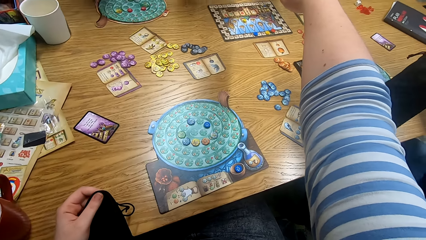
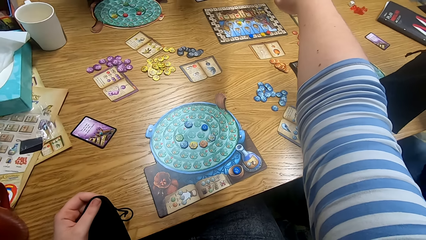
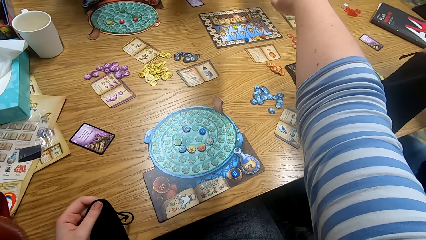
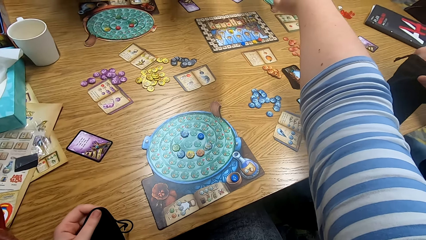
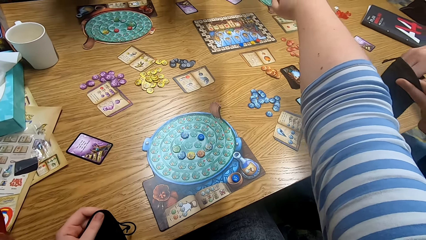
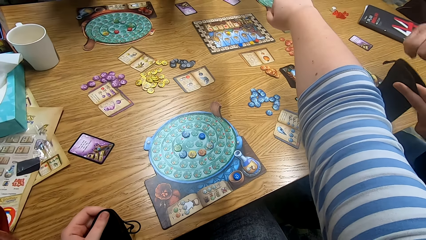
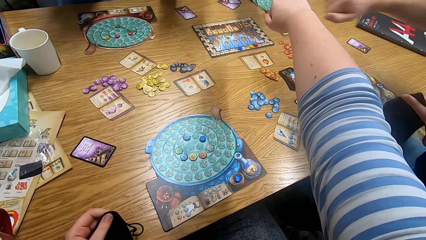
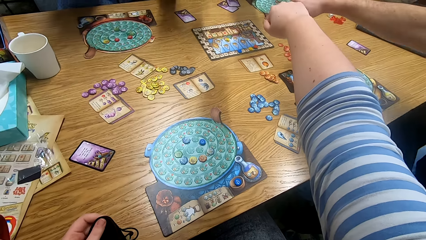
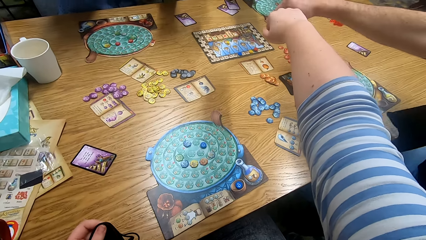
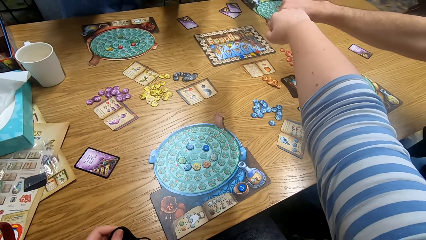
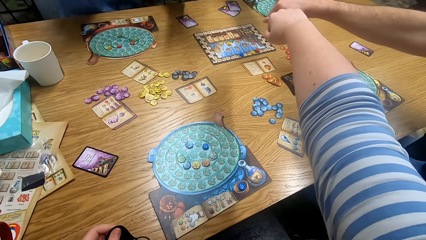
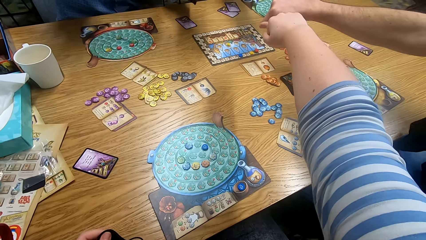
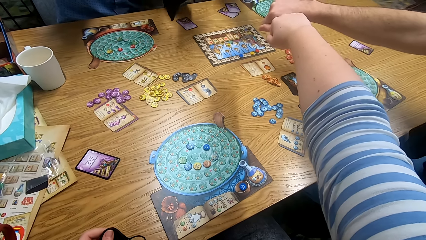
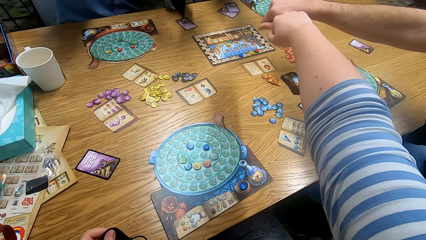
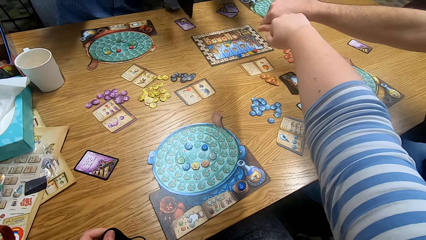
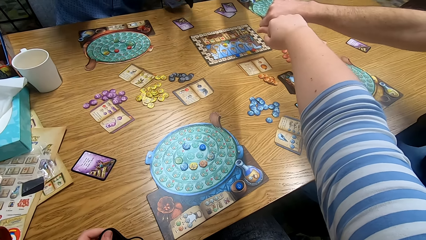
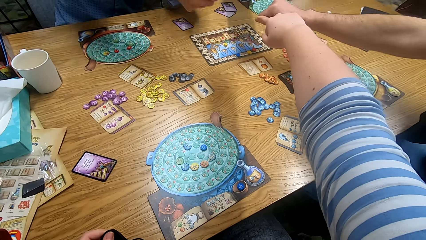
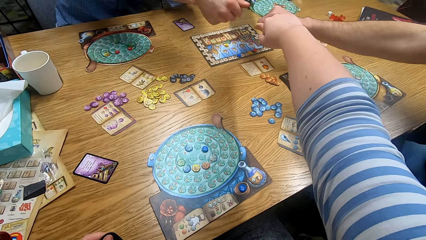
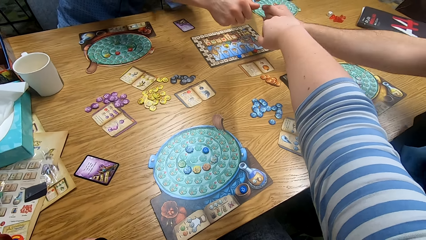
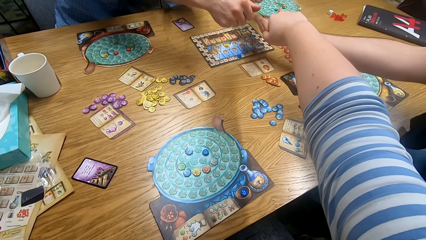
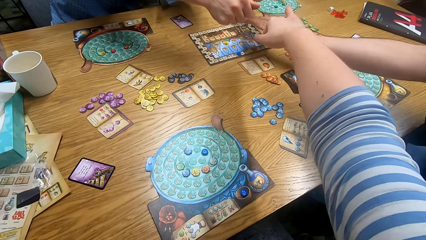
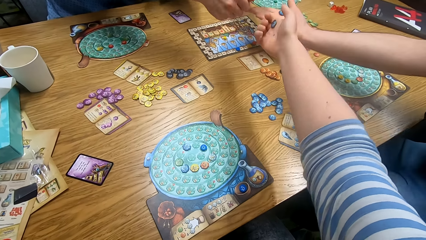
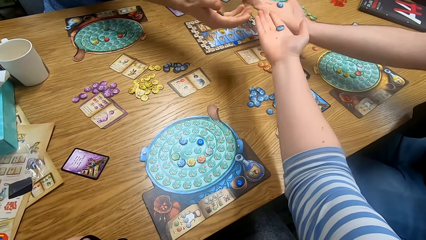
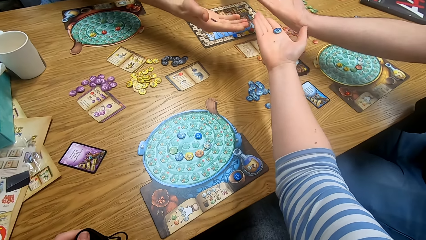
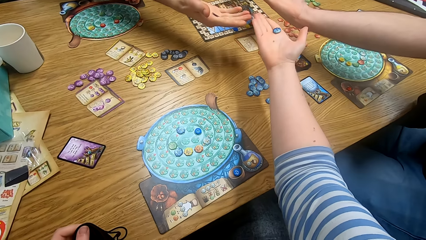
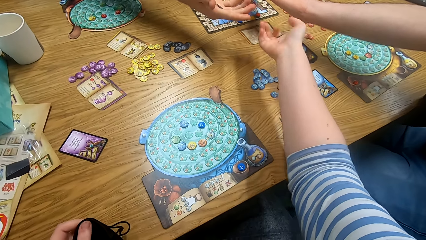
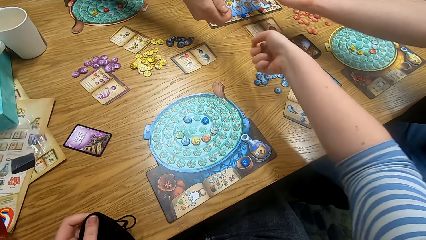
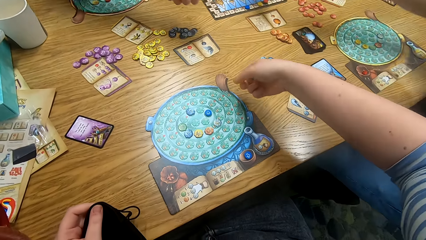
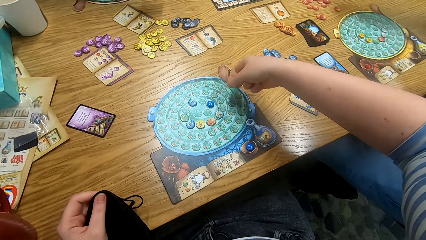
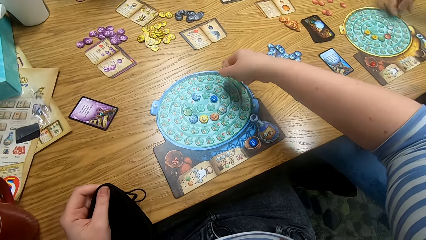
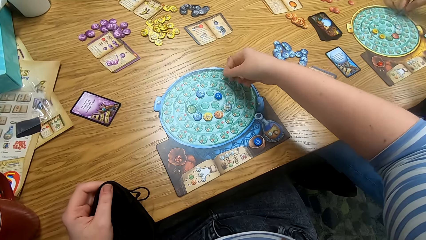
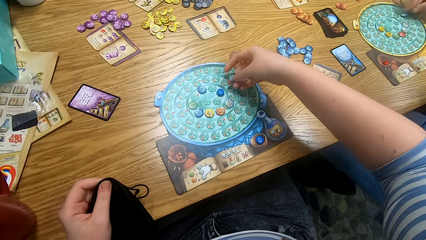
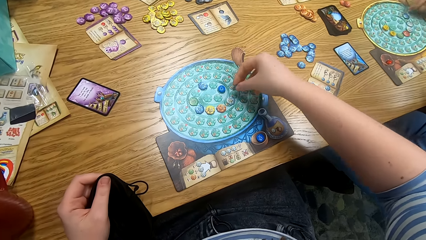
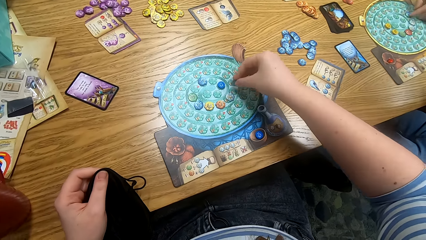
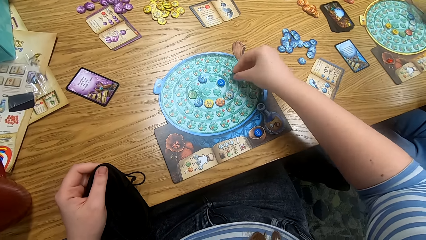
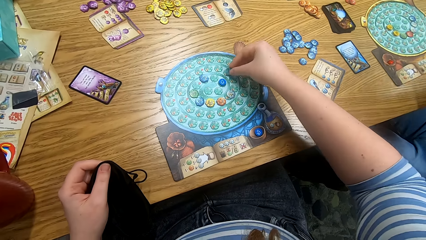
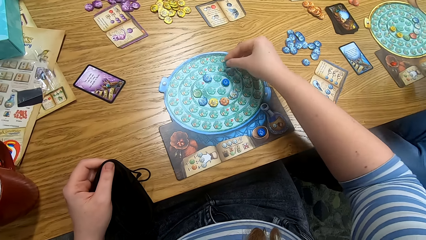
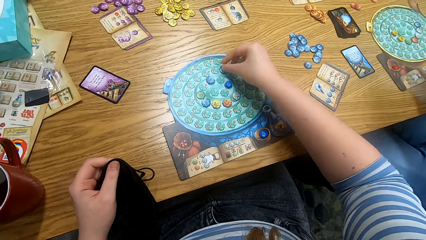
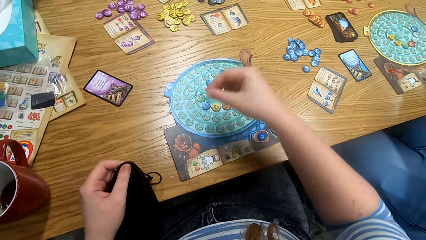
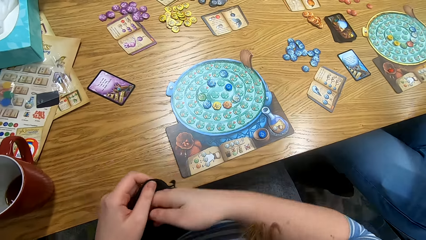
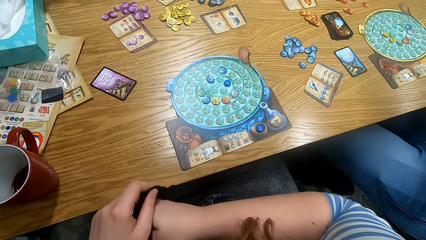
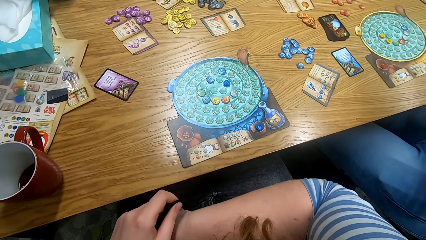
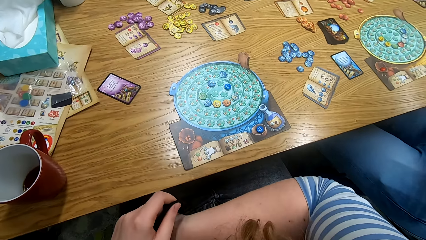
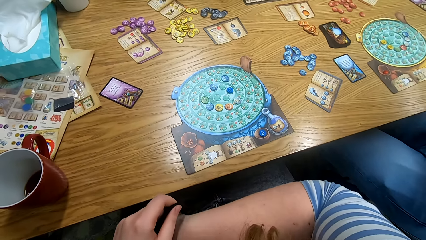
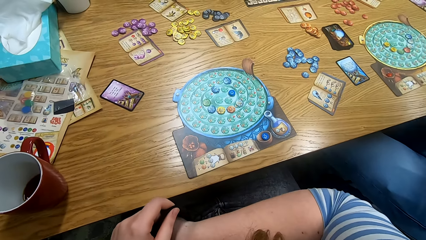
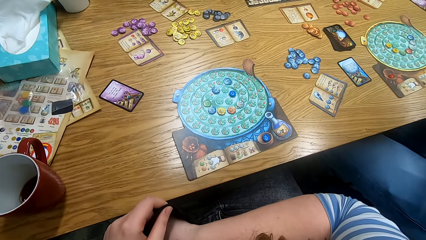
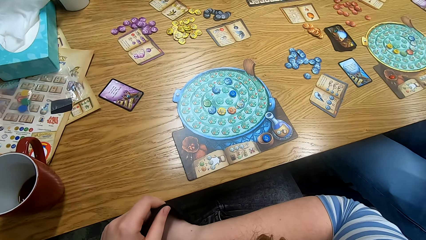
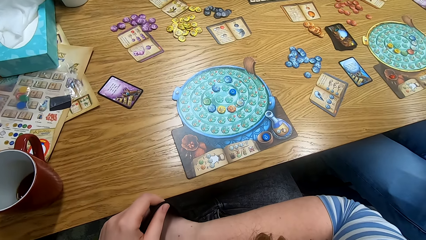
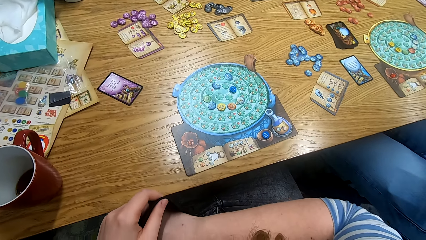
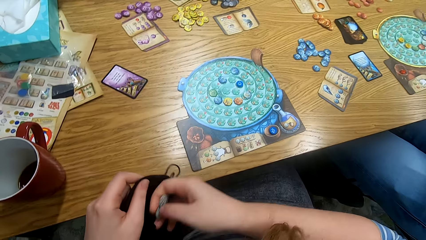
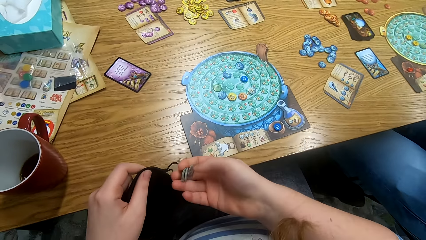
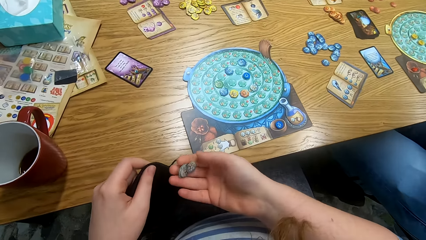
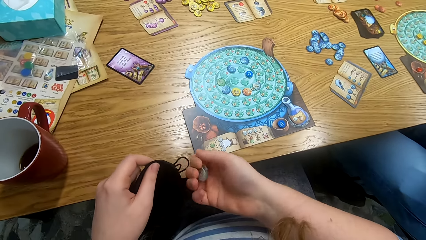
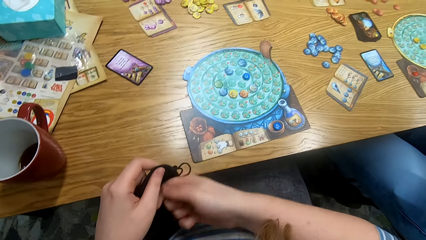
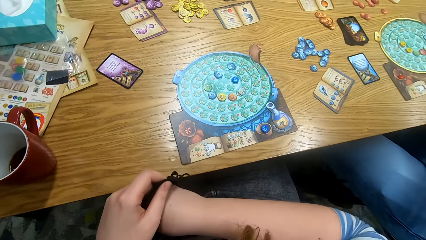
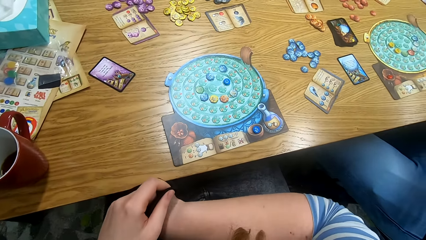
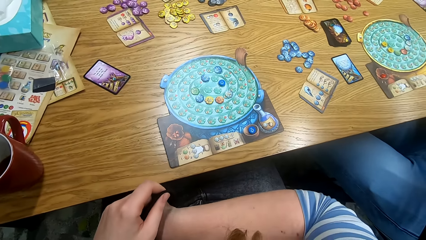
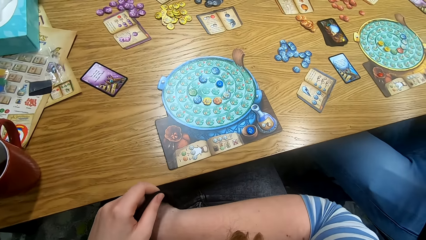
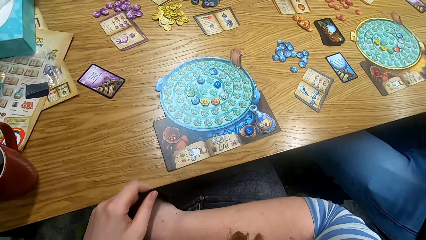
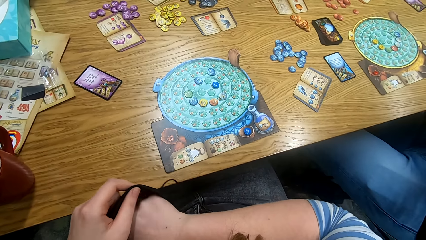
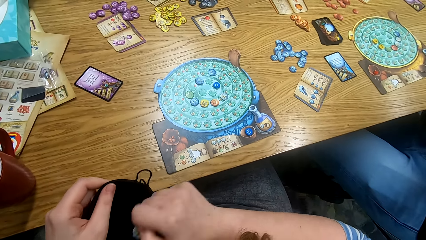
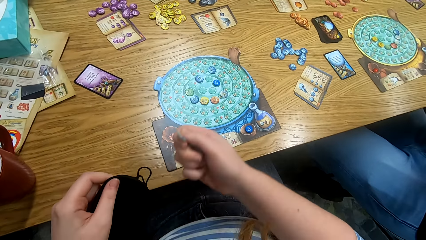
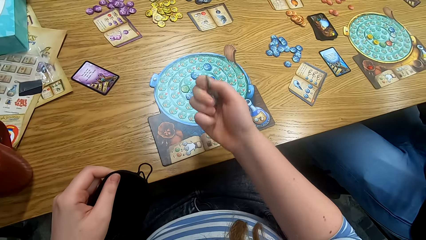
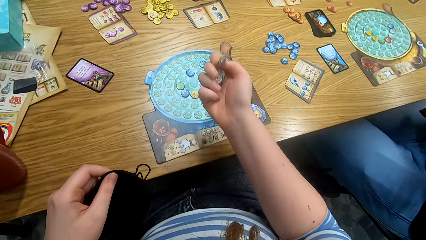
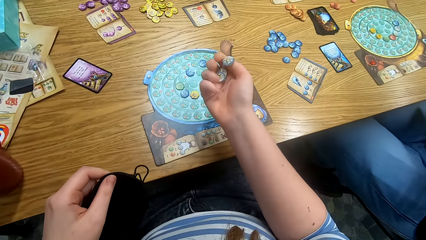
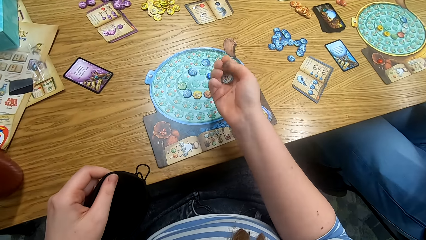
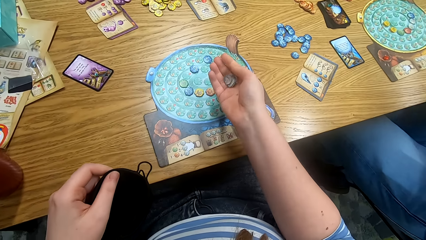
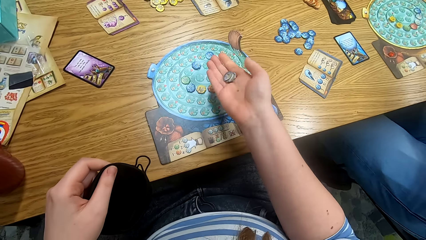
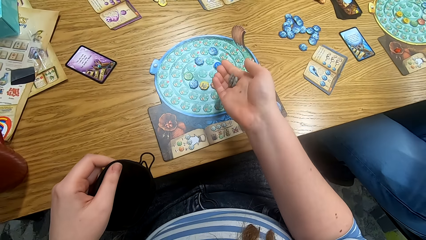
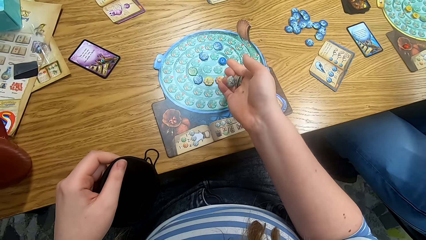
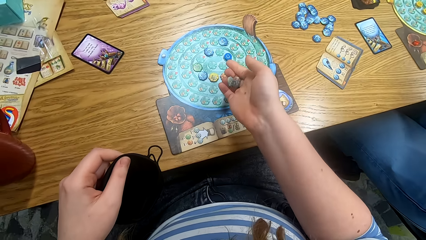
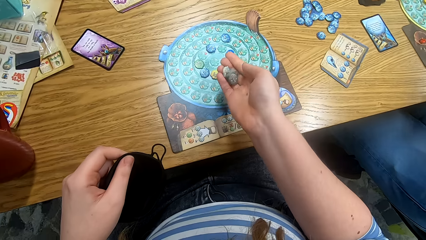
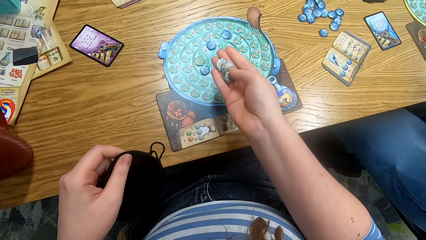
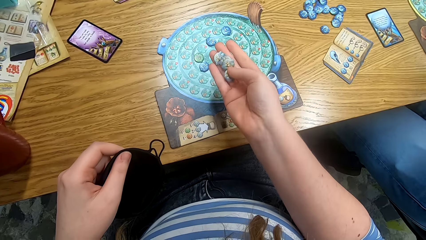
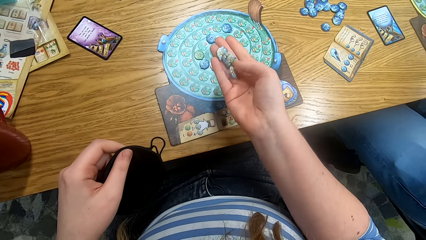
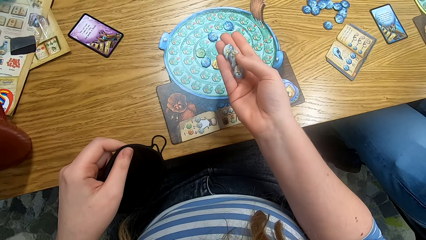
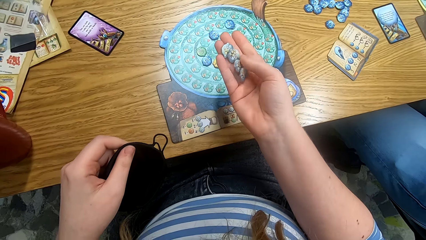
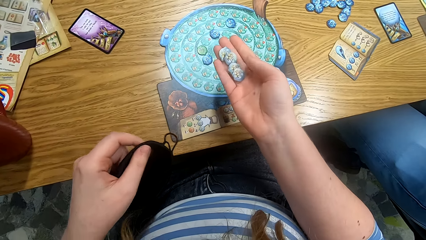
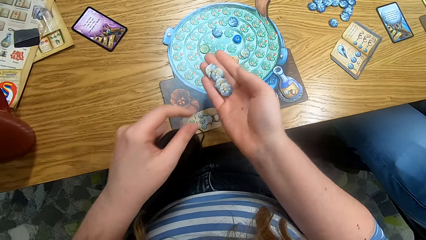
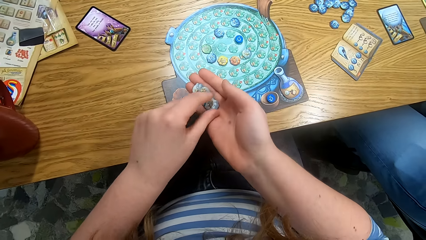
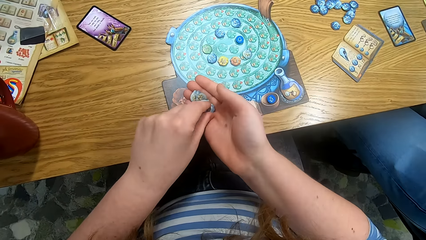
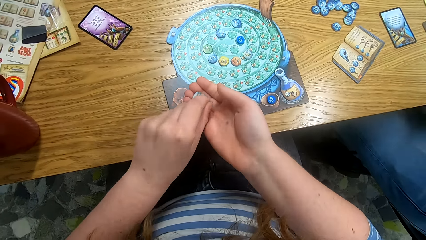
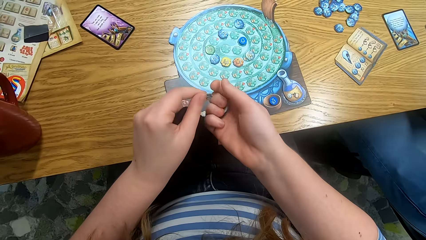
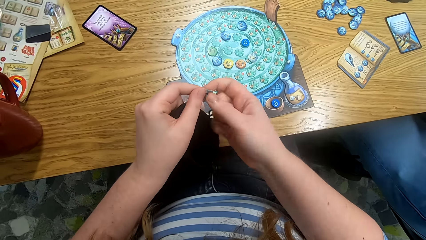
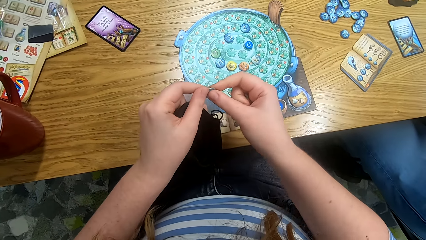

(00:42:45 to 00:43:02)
A man straightens his right hand in the middle of the table. Another man straightens his right hand in the middle of the table. The first man shows the token in his hand and unfolds the fist. The other man shows the token in his hand. The camera wearer shows the token in his hand. He unfolds the fist. The other man unfolds the fist. The first man plays something and places the token on the board. The camera wearer places the token on the board. He plays something. He dips his right hand in the bag. He looks at the tokens in his hand. He dips his hand in the bag. He arranges something on the palm. He looks at the tokens in his hand.
